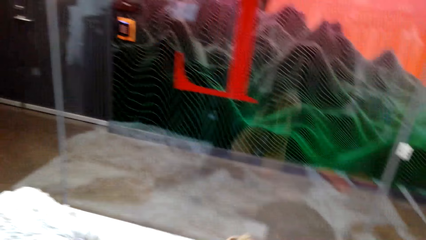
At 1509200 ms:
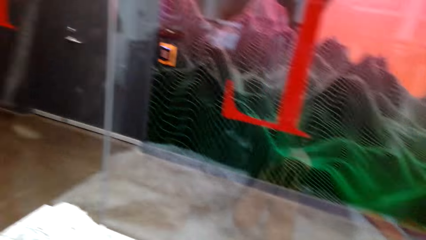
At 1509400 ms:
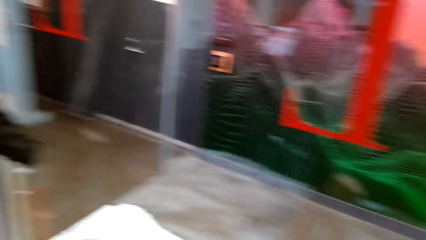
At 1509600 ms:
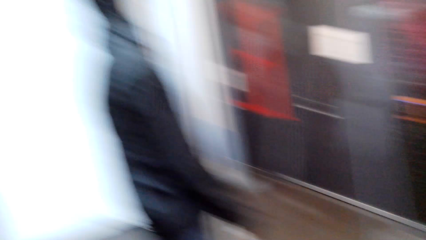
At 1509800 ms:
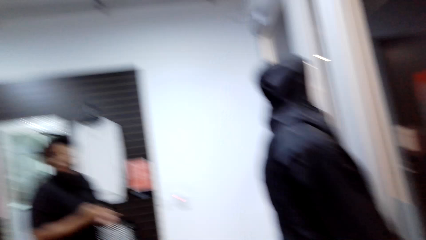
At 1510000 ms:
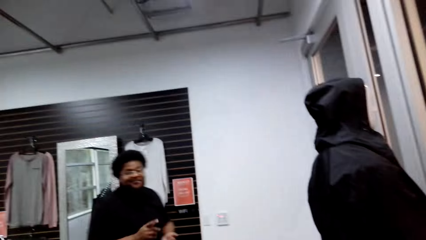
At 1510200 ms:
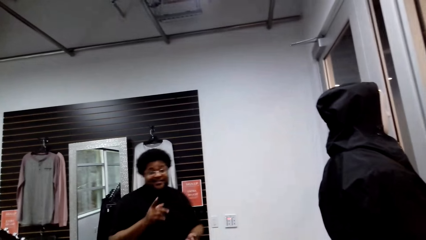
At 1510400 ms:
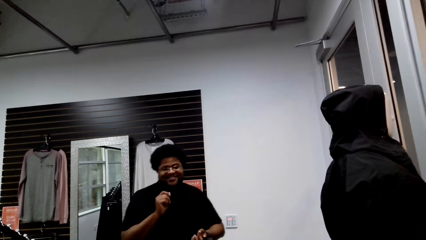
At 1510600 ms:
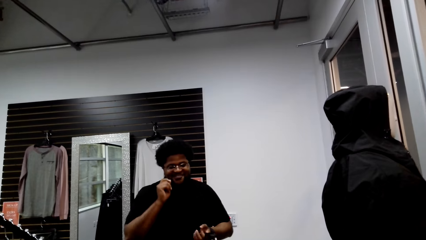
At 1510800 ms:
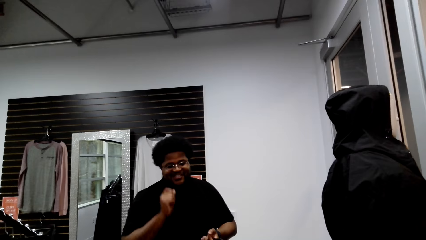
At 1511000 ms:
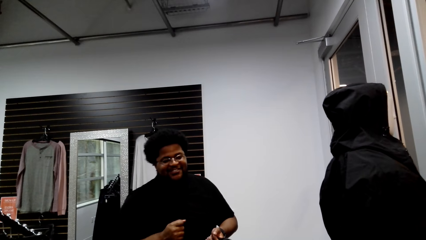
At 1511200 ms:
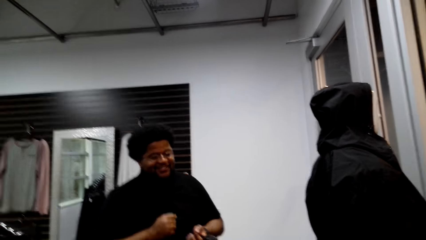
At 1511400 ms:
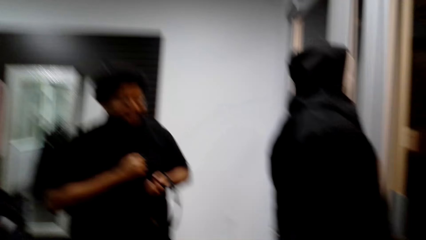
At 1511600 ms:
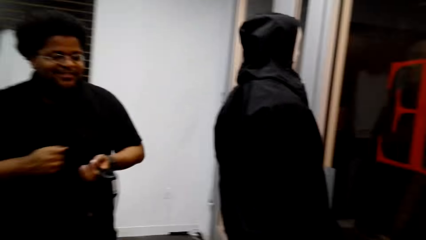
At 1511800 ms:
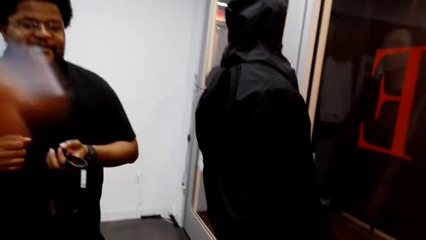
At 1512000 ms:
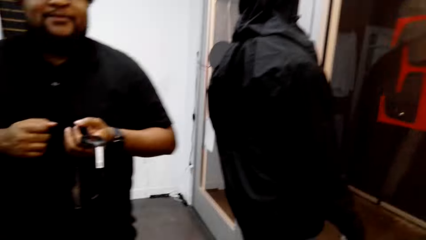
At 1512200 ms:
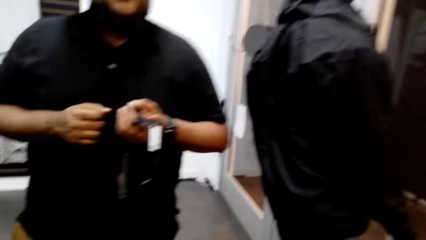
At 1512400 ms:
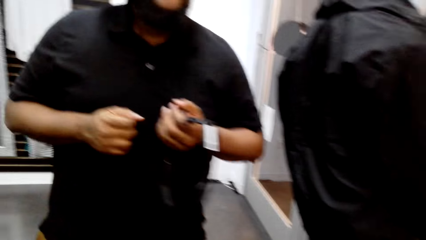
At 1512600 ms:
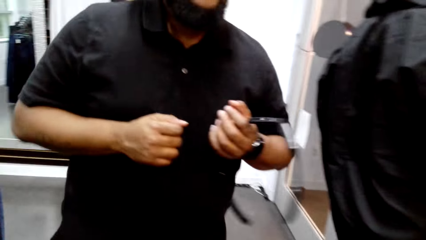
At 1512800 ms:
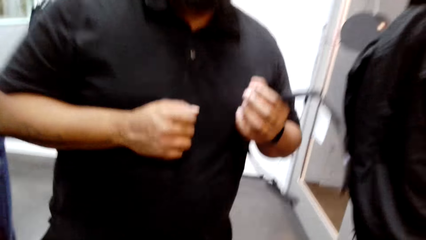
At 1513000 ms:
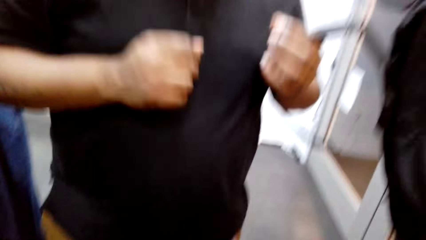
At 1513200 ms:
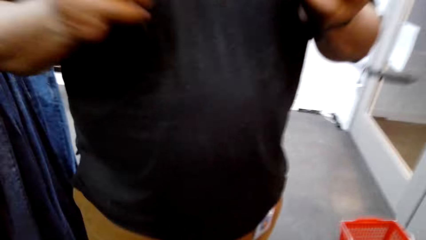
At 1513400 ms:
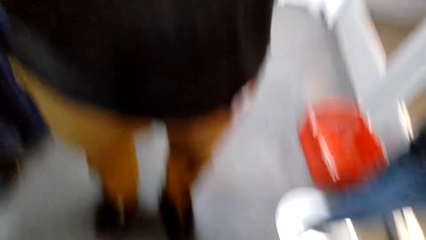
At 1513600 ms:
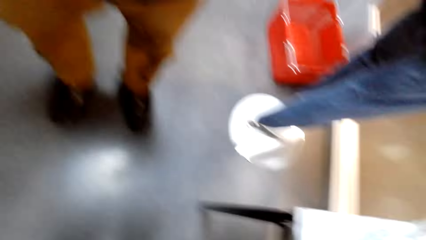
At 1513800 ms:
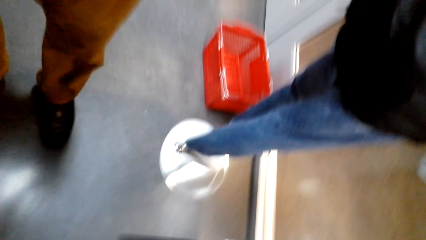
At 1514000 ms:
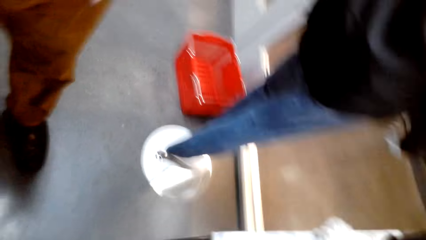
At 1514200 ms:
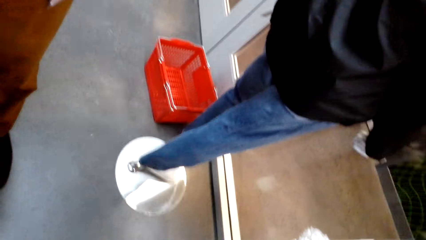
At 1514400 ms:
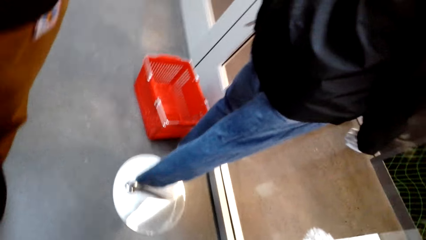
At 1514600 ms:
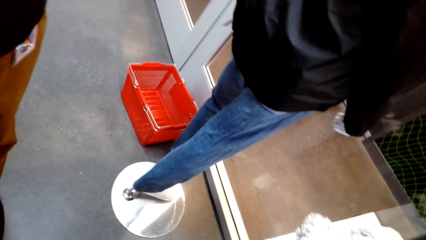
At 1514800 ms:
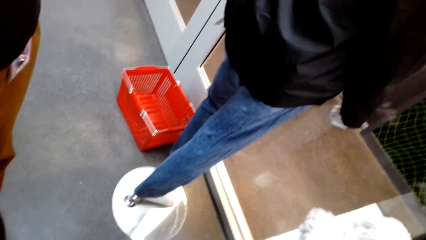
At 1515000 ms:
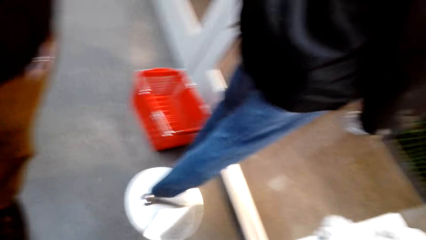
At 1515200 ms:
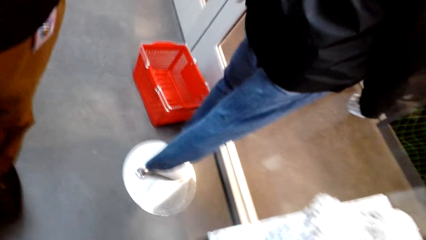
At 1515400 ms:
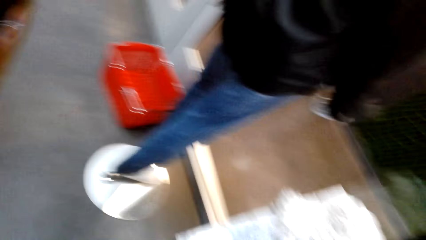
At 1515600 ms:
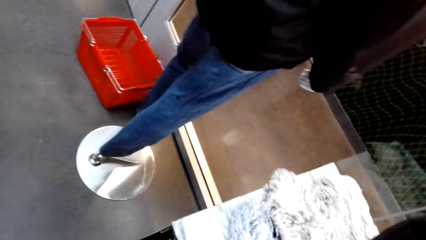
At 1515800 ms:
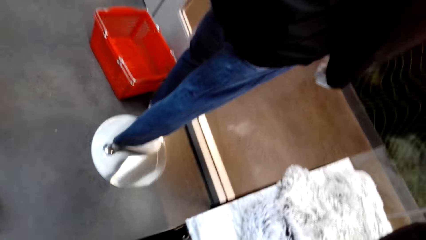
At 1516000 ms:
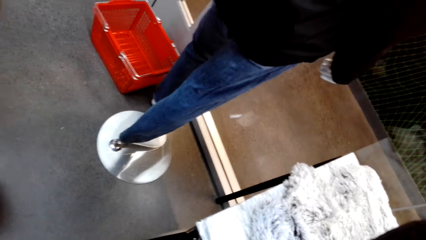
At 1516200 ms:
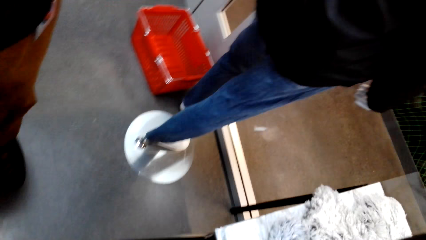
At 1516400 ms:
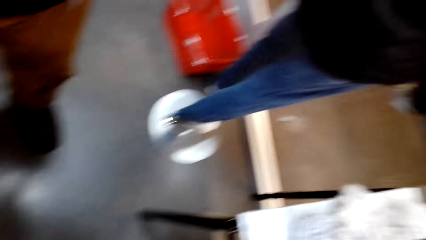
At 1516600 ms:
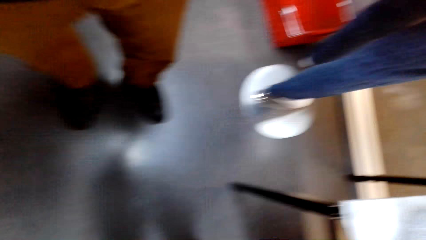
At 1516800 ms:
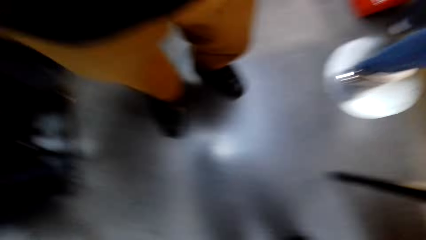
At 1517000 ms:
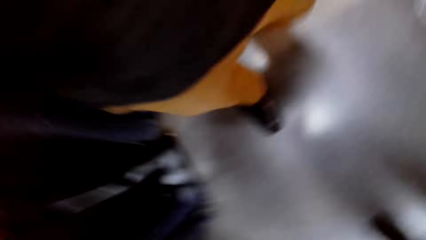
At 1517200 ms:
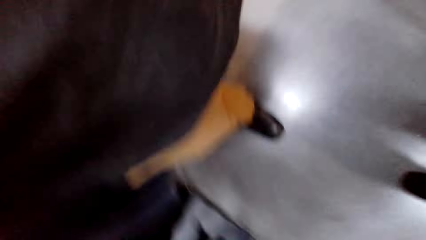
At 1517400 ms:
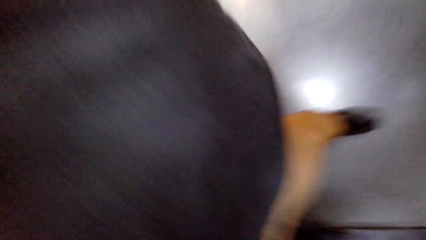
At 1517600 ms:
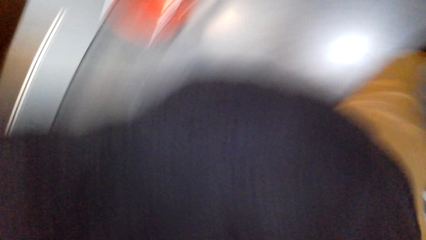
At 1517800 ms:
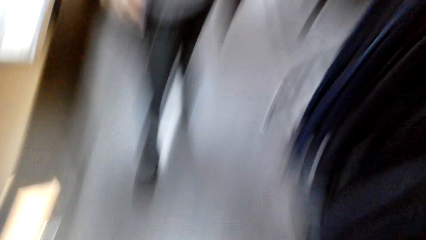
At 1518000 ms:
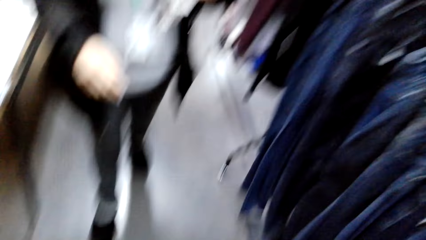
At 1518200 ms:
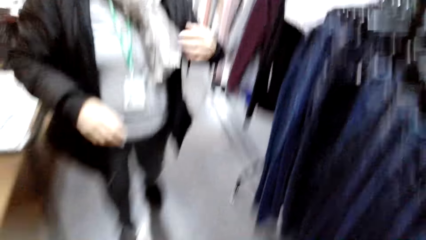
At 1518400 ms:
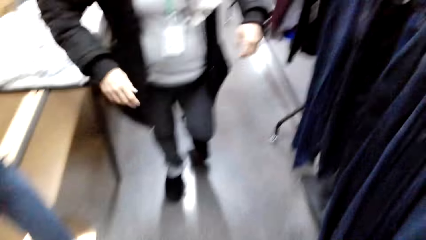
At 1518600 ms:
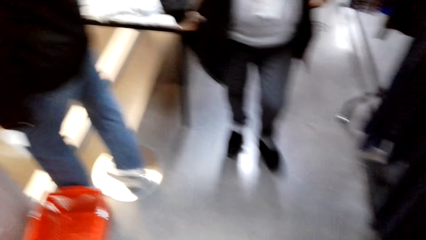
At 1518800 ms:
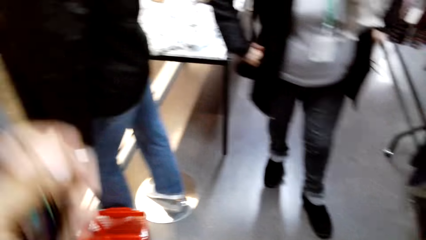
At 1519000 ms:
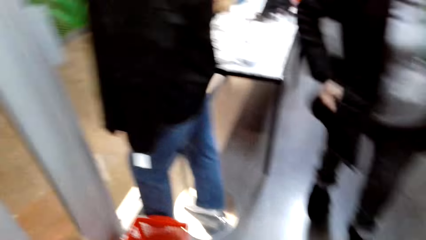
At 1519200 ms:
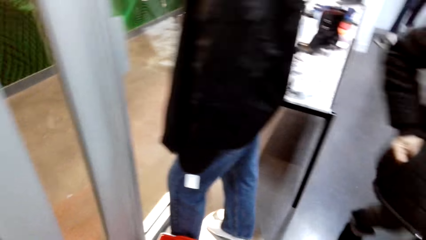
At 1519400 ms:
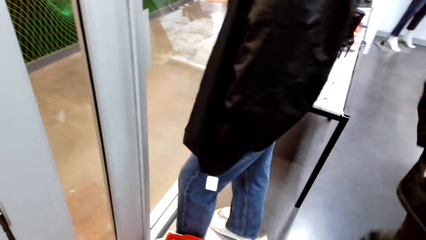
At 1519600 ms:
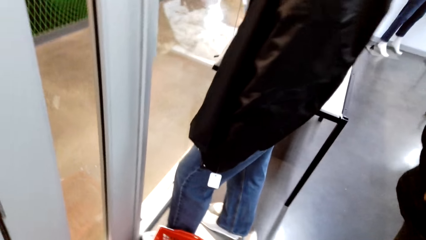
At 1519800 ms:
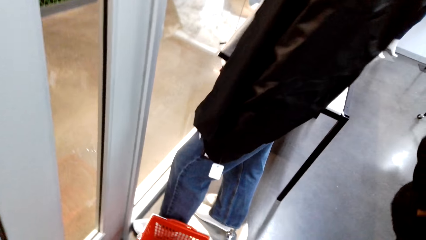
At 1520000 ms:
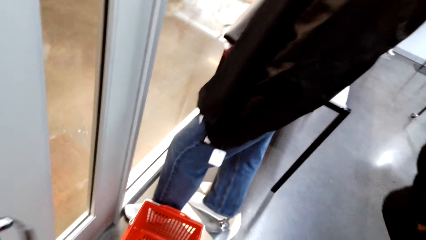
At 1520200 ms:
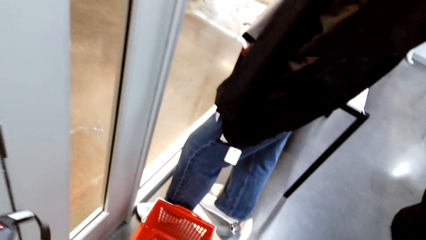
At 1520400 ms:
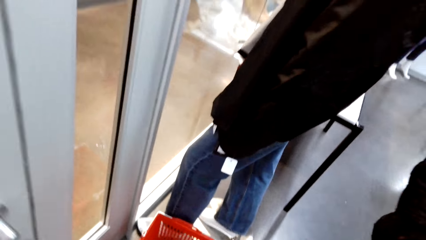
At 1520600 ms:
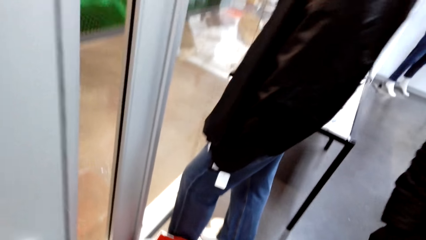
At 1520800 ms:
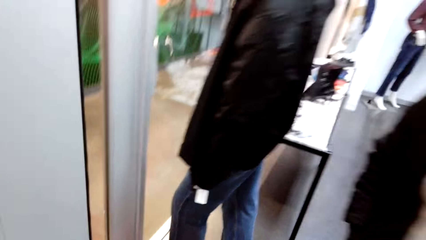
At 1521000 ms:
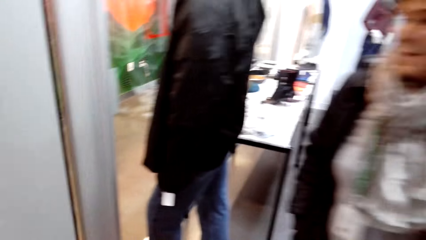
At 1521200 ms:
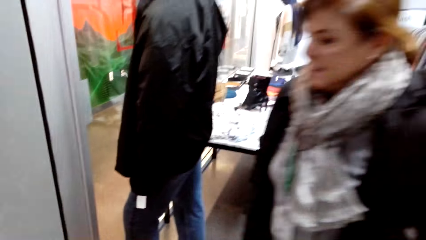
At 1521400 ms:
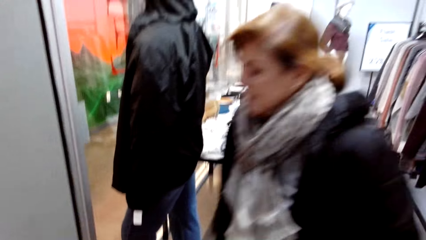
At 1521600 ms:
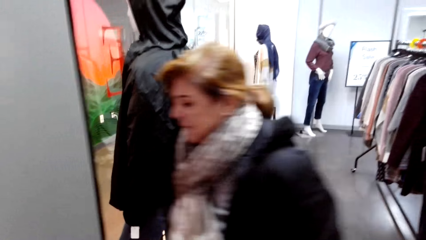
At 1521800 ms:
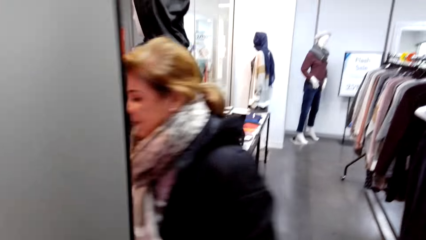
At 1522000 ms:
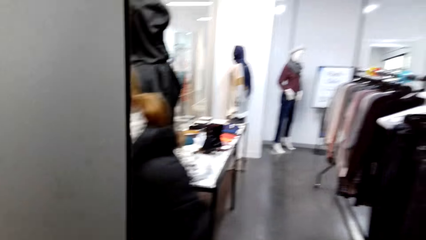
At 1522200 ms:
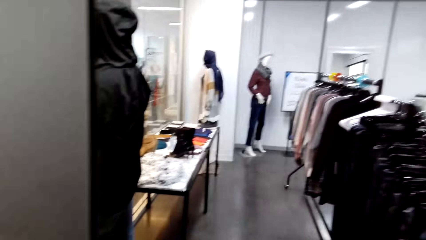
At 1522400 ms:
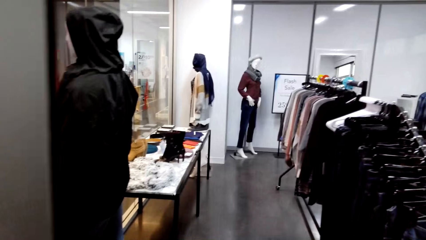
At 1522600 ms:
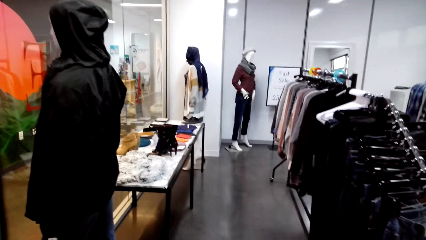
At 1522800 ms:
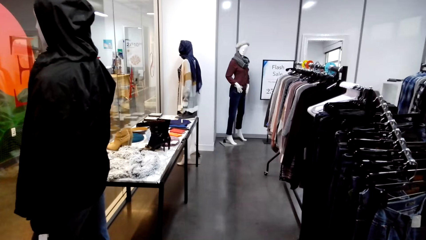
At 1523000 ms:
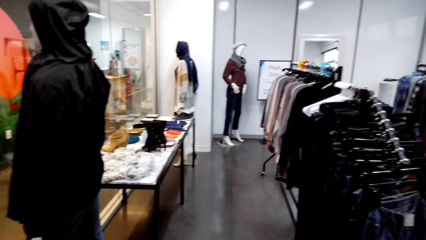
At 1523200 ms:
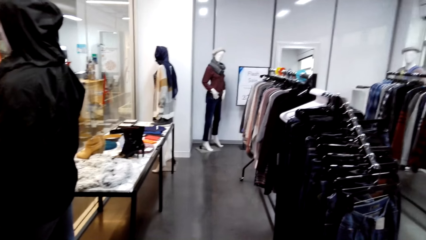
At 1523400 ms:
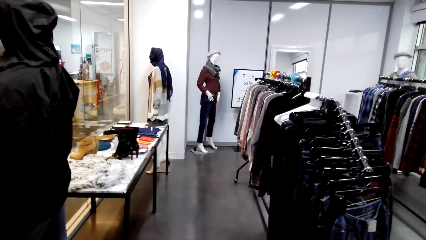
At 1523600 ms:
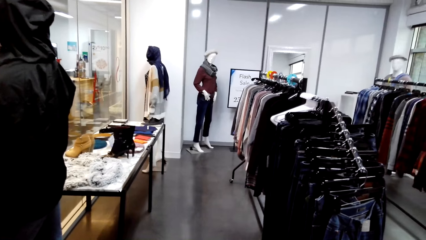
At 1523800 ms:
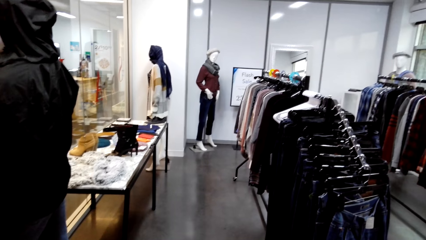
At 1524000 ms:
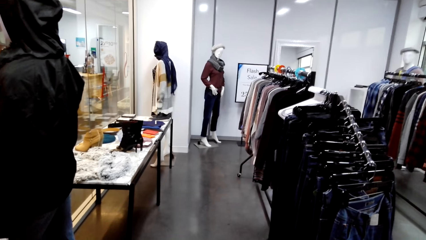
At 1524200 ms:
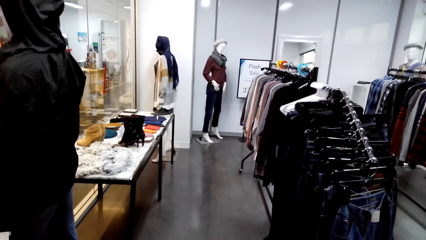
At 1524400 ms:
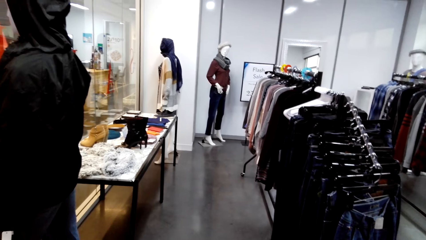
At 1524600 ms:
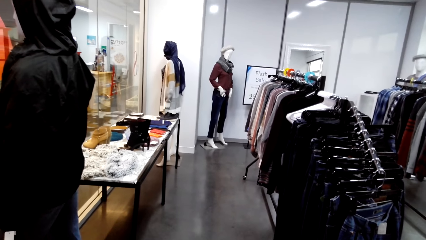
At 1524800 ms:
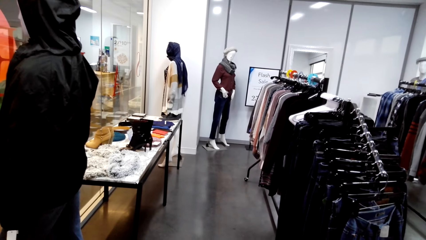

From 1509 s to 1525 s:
A male converses with the camera wearer. The camera wearer does a hand movement. The male does something. The camera wearer opens the door. A female walks out of the store. The camera wearer converses with the female.
